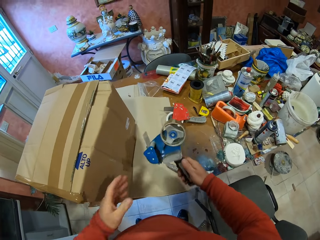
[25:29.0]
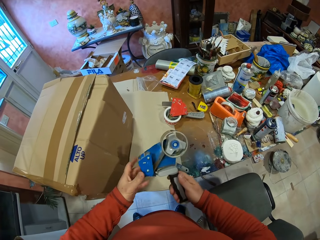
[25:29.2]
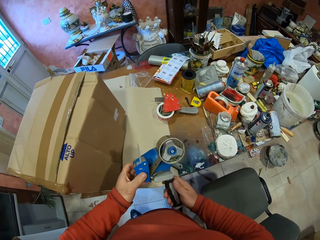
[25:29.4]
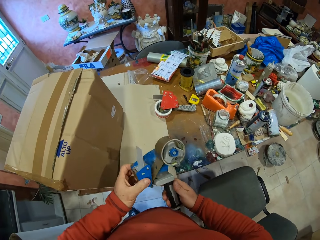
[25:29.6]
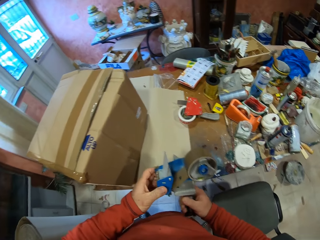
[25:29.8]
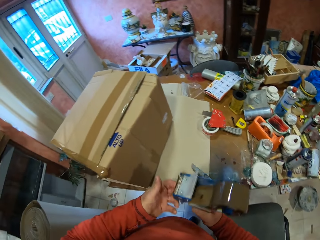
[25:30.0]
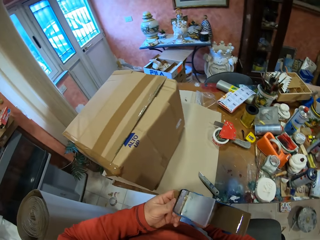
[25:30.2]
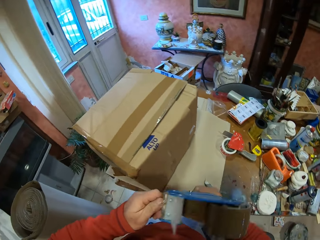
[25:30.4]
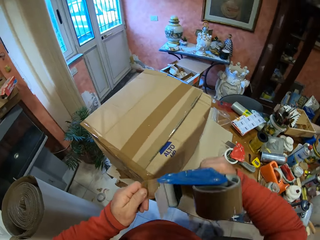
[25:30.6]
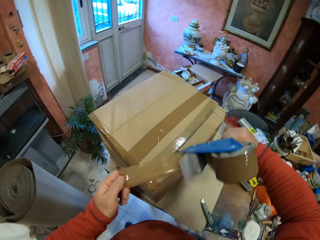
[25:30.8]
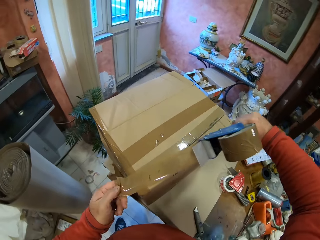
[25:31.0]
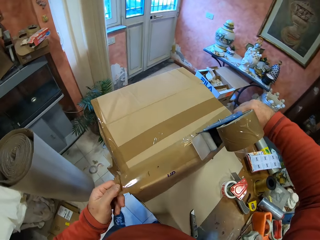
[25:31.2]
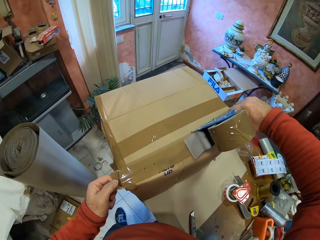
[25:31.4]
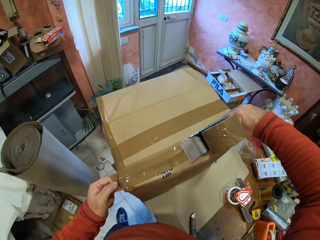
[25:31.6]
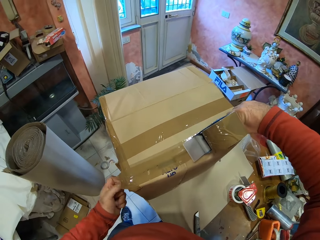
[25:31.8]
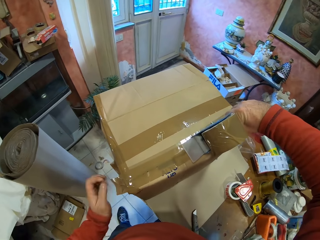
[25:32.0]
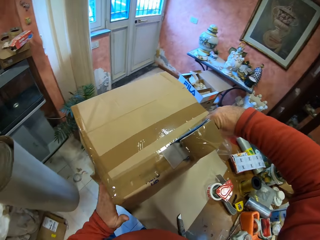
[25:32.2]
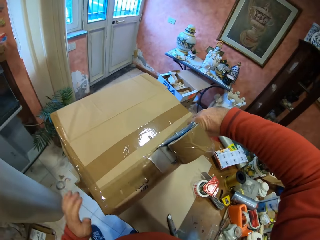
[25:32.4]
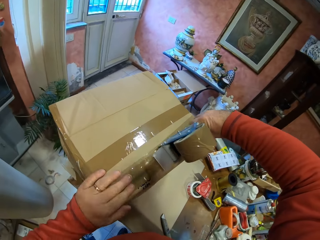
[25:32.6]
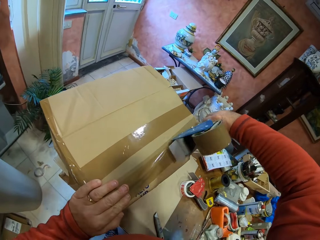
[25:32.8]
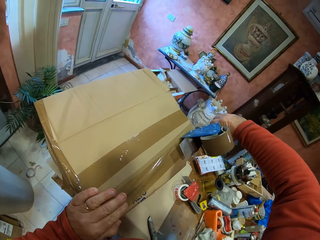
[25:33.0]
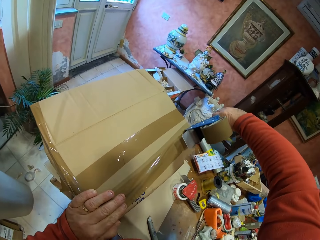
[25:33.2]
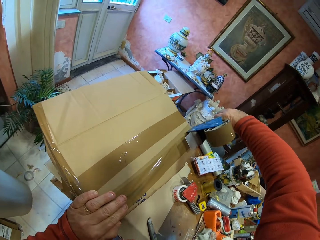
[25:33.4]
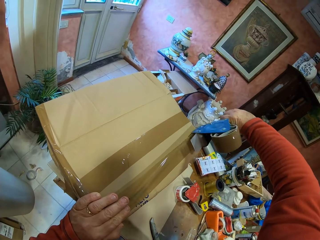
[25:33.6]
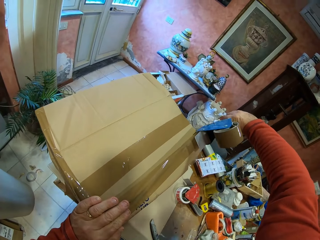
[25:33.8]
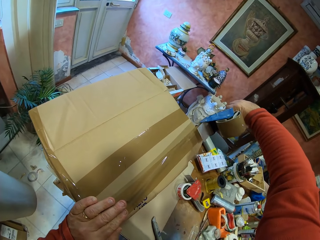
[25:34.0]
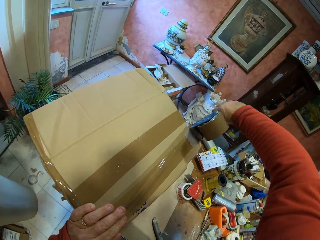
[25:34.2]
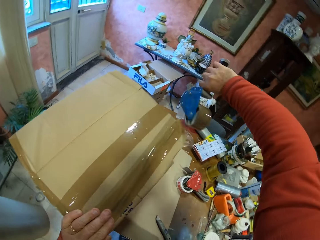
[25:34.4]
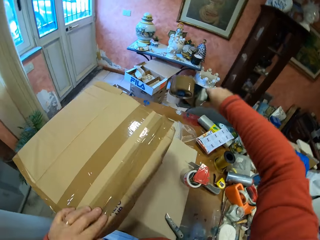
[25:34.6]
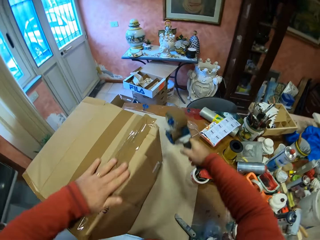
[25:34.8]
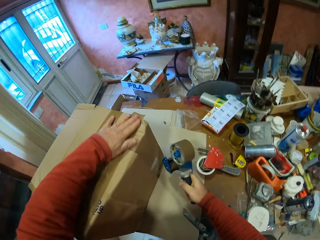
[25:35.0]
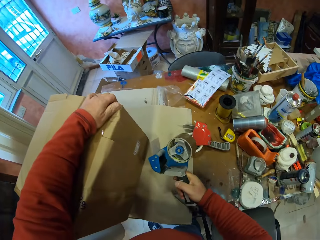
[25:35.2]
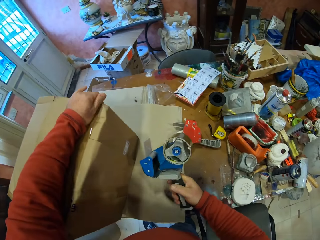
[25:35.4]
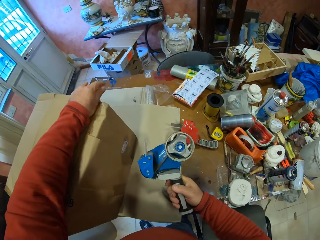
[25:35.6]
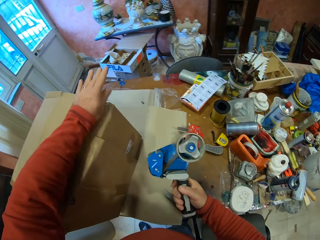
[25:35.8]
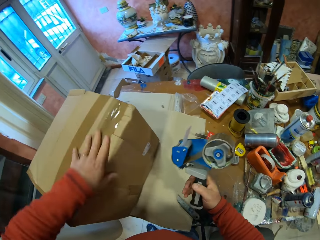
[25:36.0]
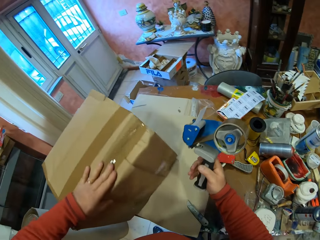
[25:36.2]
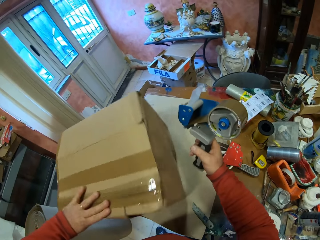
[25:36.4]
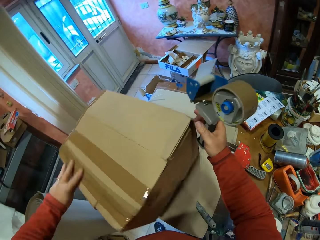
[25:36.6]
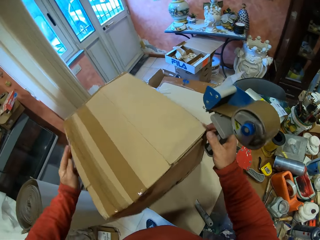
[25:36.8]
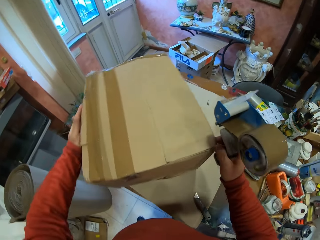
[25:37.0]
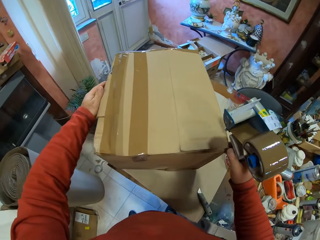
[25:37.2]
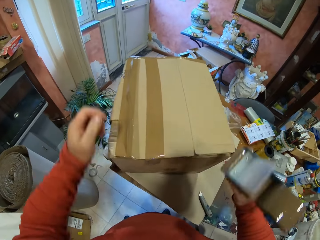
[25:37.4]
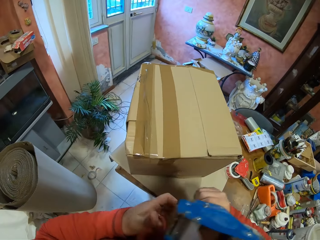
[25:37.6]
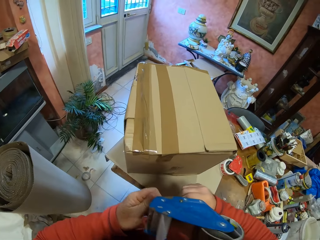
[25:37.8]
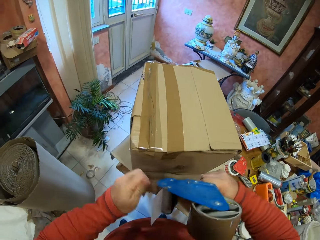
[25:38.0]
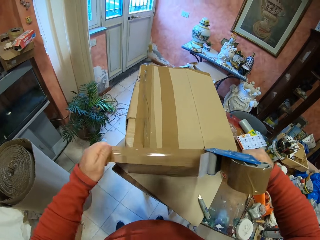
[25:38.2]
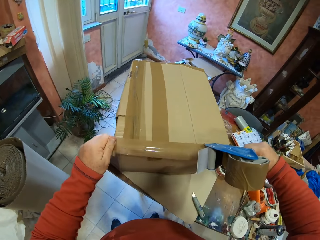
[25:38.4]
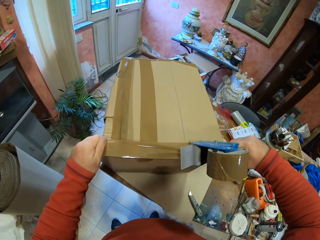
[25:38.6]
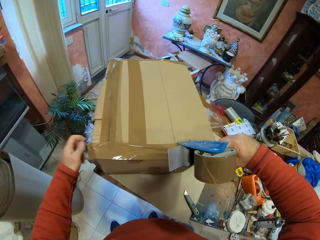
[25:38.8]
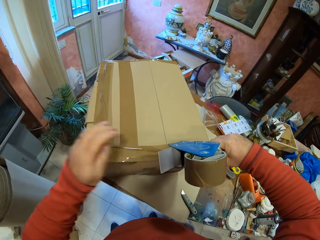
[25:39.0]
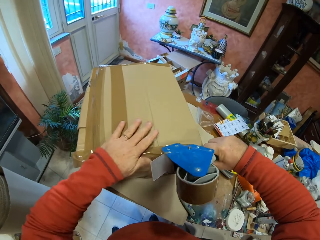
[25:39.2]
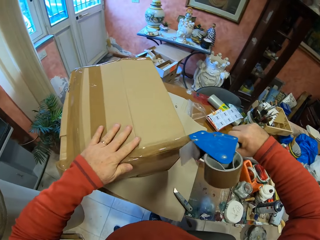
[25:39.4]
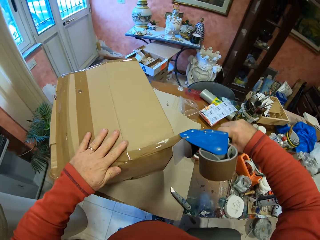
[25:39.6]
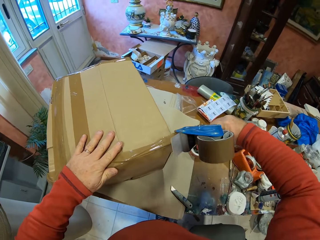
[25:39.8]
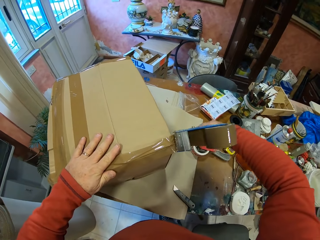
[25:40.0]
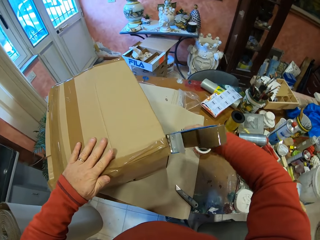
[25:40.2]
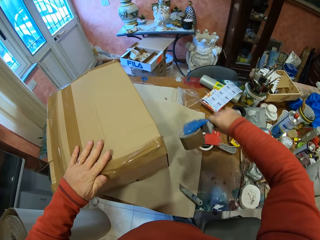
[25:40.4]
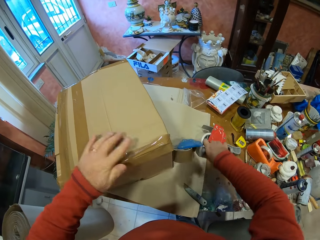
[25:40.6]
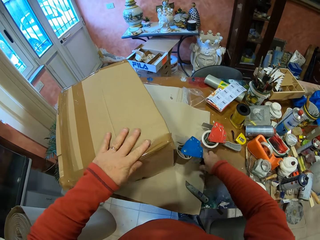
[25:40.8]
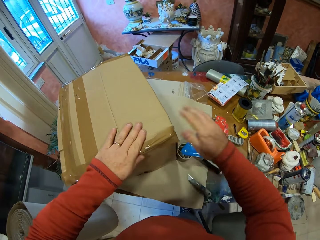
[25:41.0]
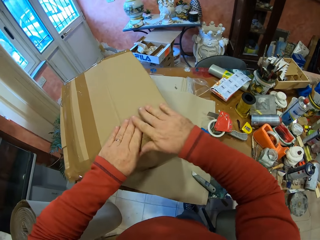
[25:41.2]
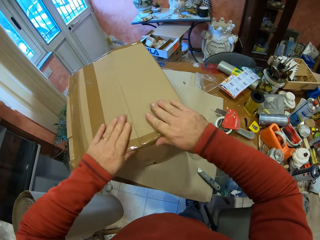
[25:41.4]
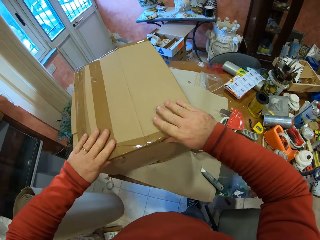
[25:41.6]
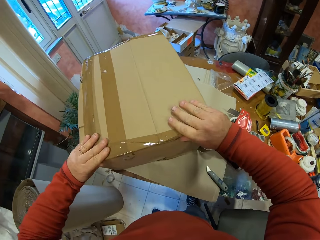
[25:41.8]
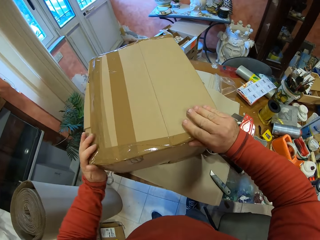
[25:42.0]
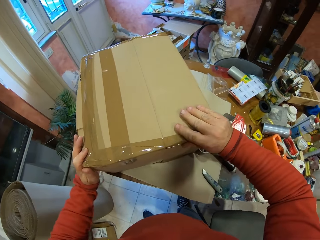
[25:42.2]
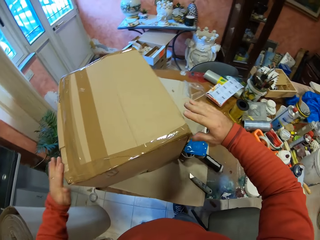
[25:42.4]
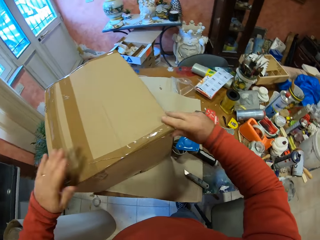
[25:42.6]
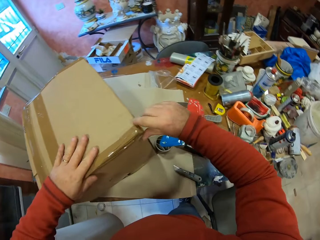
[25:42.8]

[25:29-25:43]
The camera wearer picks the sellotape. They pull the sellotape on the box. They cover the box with the sellotape. They cut the sellotape. They attach the sellotape on the box. They align the sellotape with the hands. They turn the box. They pull the sellotape on the box. They cover the box with the sellotape. They cut the sellotape. They place the sellotape on the table. They attach the sellotape on the box.

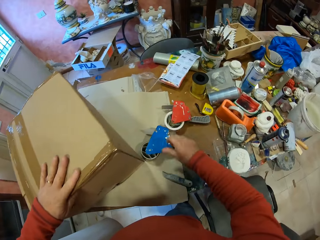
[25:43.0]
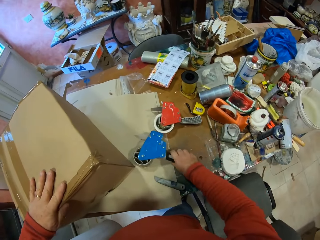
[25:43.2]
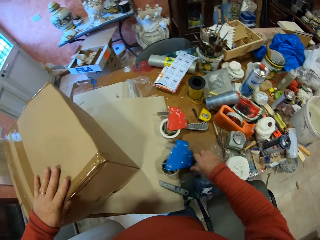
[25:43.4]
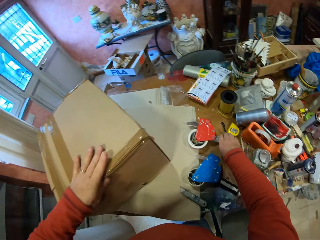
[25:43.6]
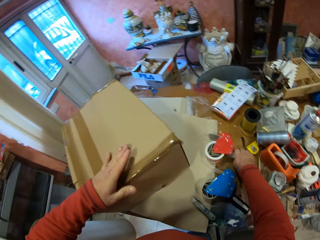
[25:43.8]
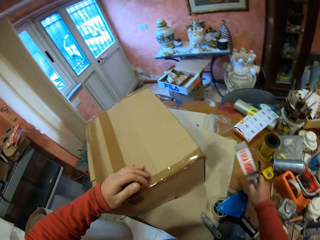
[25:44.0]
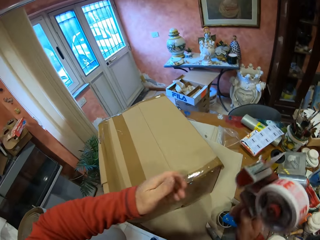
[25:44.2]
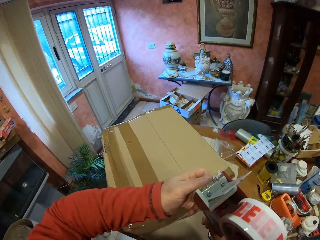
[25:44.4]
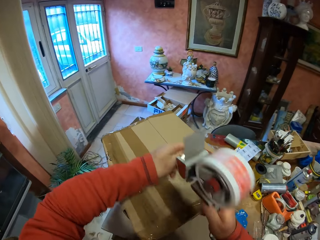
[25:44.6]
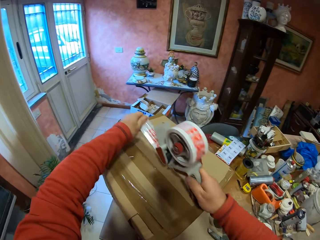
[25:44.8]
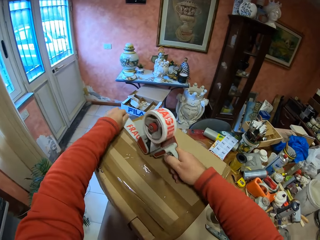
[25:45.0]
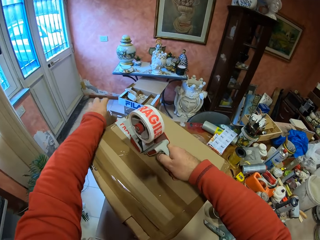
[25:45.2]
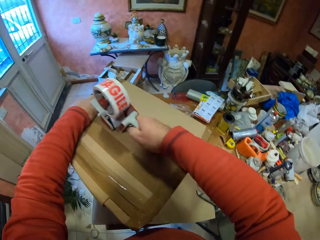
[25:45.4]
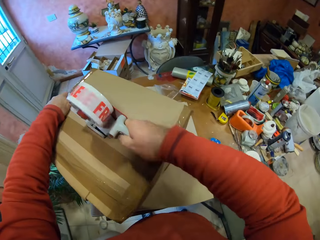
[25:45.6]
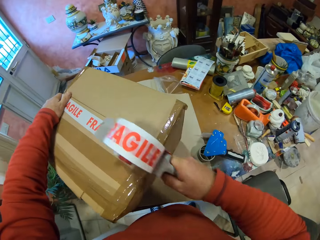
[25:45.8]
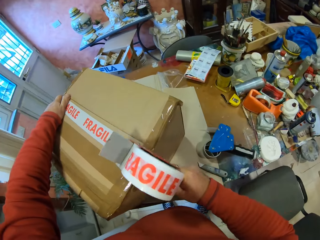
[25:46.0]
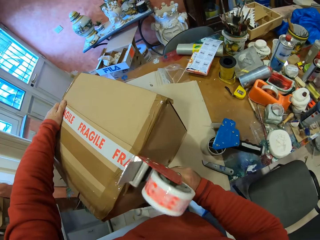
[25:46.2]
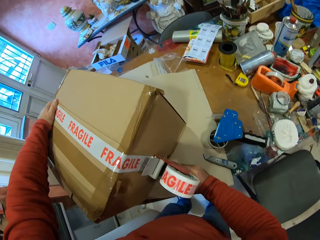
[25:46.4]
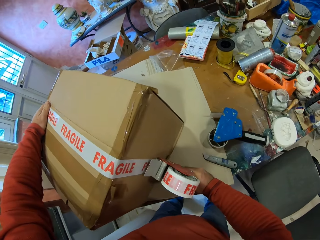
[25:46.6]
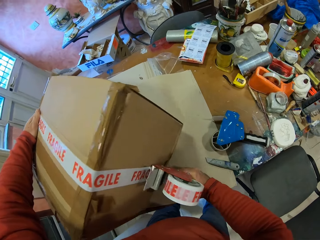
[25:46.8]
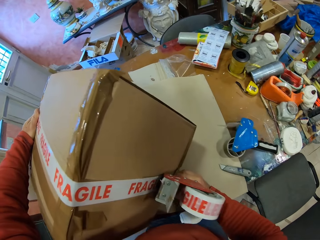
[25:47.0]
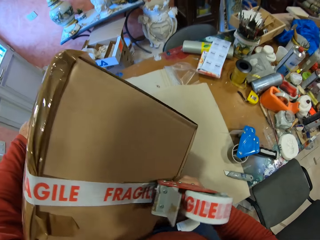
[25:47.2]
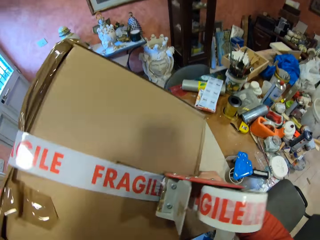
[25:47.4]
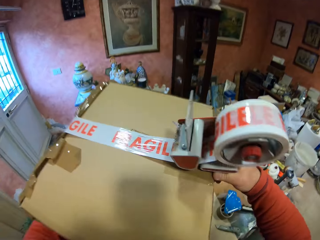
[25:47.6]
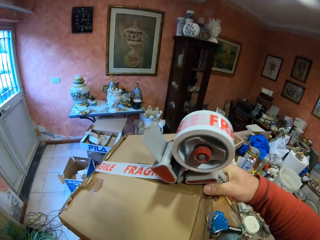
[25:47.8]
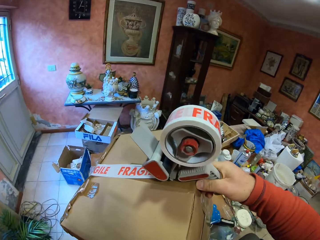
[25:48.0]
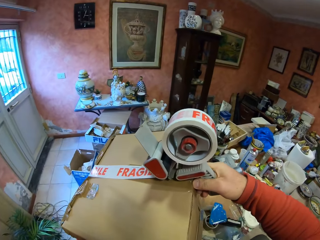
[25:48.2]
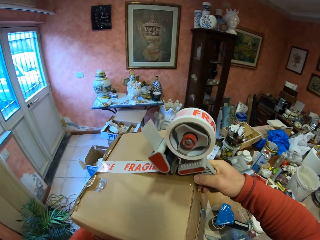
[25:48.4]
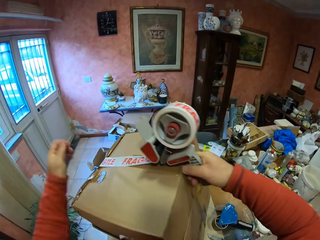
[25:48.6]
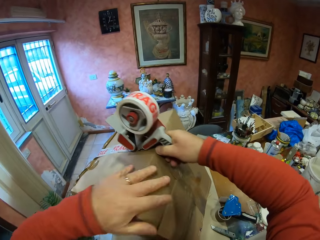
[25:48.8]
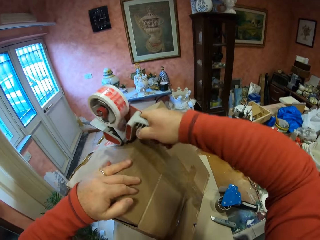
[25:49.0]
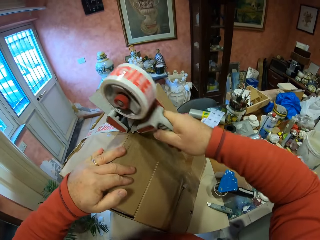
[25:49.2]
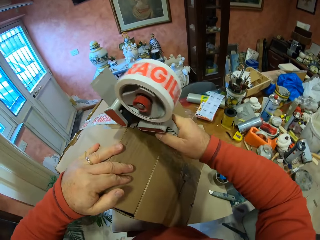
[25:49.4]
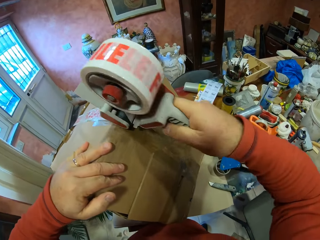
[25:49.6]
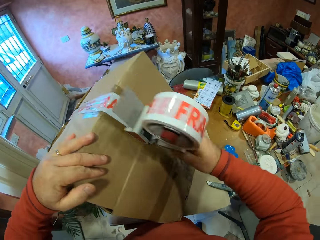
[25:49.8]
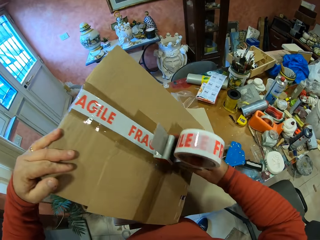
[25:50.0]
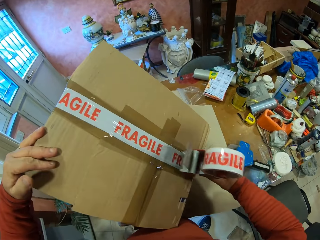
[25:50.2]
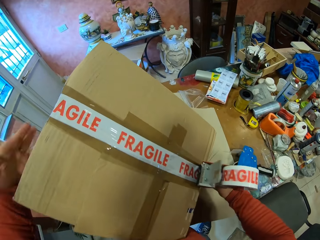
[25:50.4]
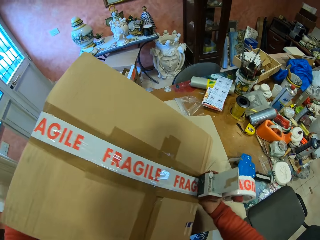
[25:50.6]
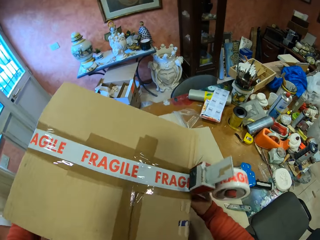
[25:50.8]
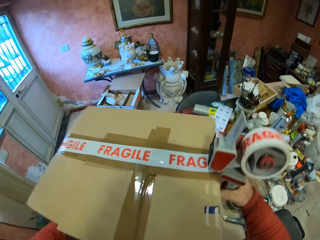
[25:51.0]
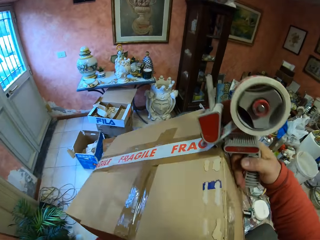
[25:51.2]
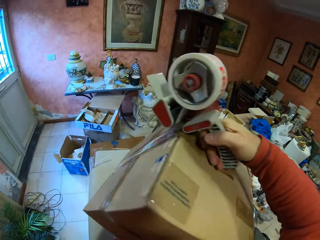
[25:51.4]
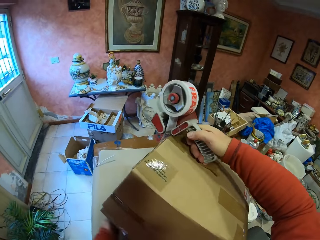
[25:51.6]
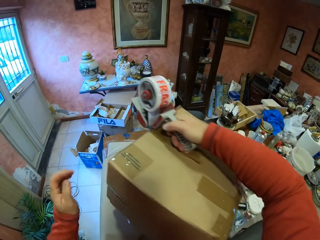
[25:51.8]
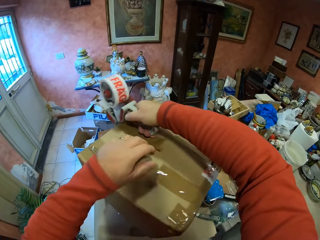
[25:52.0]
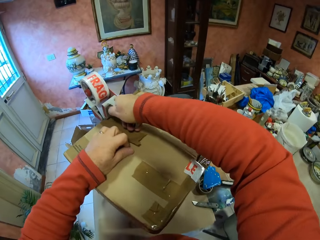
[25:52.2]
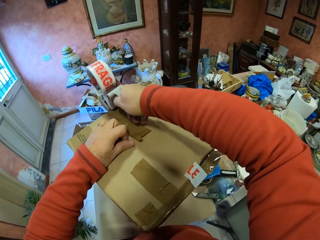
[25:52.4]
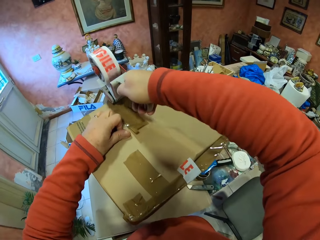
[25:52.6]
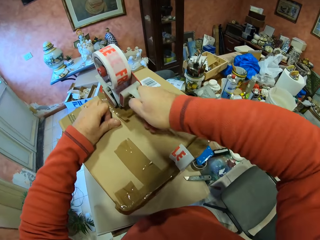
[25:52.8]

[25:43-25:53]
The camera wearer moves the box. They pick the sellotape. They pull the sellotape on the box. They put marking sellotape on the box. They turn the box on the table.
